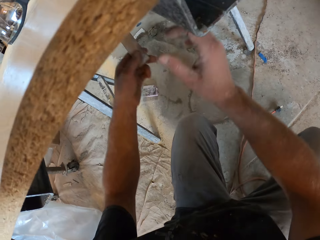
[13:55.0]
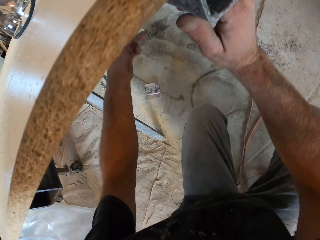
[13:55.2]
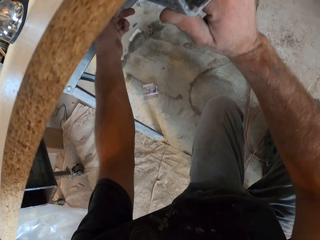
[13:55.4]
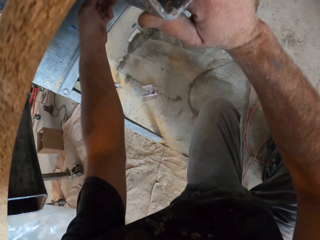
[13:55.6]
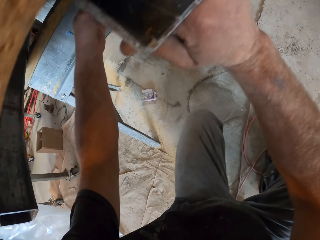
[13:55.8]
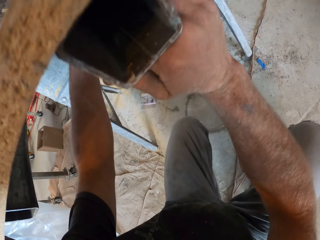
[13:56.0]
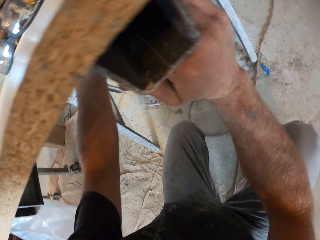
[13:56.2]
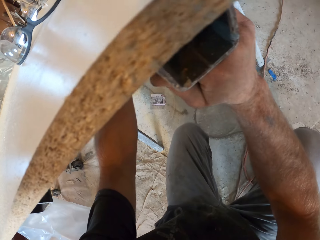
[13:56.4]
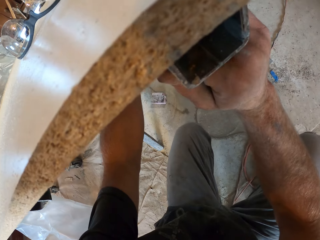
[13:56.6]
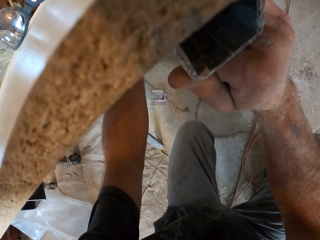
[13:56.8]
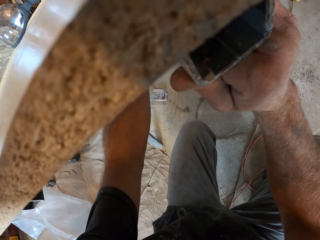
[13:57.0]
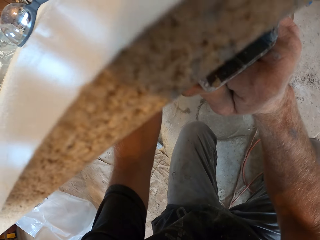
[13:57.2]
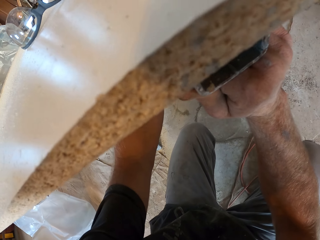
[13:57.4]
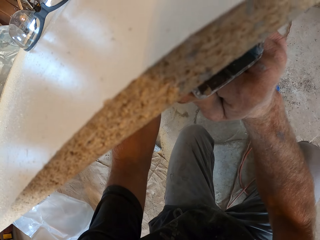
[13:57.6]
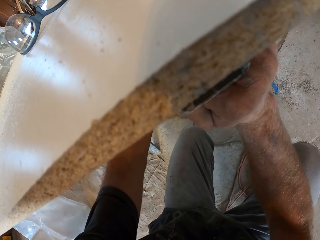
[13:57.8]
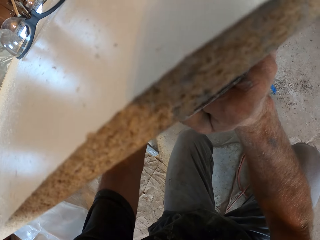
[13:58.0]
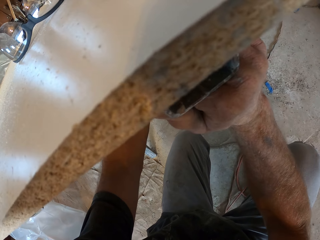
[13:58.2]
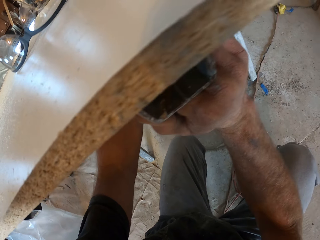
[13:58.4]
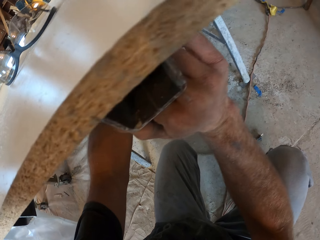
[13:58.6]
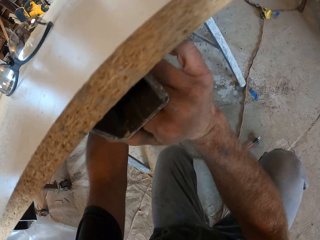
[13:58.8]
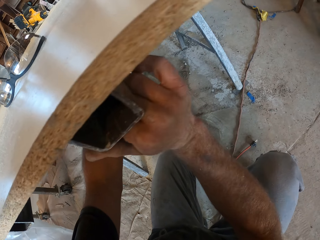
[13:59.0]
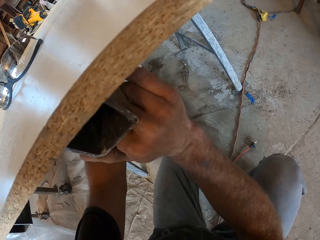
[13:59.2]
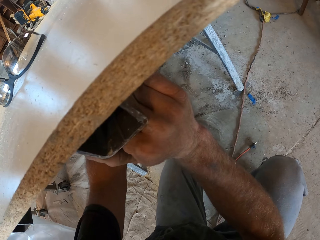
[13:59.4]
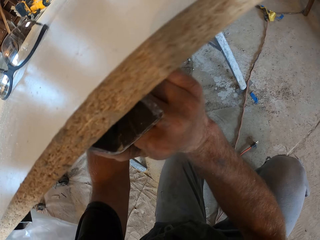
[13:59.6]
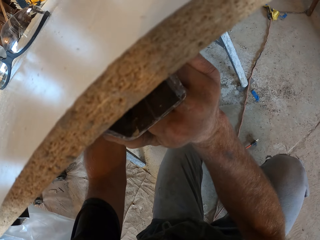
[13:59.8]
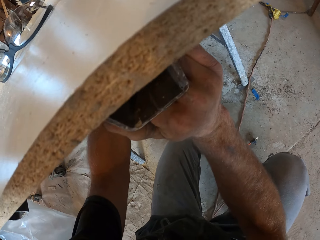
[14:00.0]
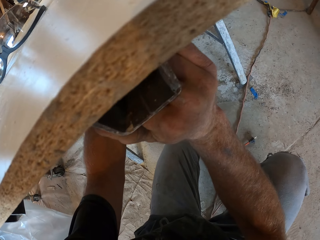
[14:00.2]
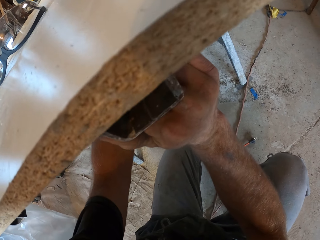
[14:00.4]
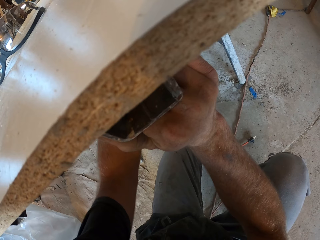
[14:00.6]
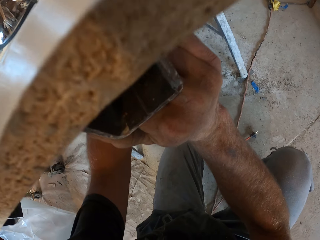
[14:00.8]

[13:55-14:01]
The camera wearer fixes the piece of wood in the board. They put the wood on the table.

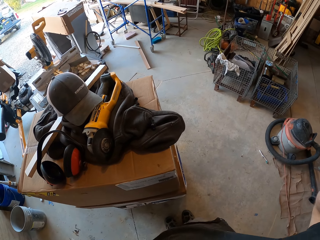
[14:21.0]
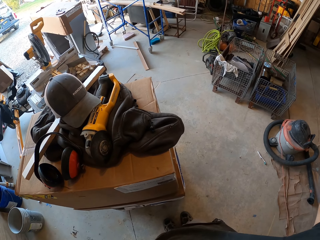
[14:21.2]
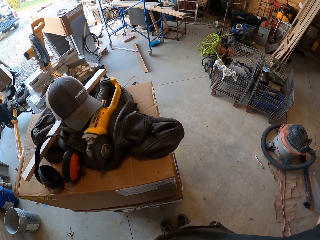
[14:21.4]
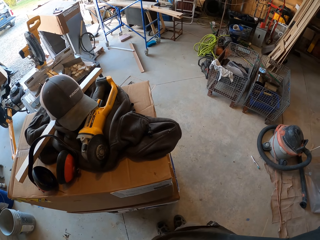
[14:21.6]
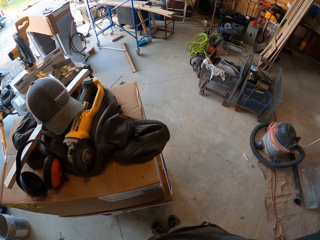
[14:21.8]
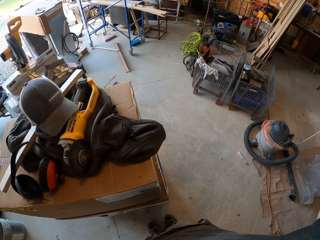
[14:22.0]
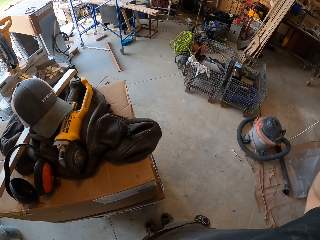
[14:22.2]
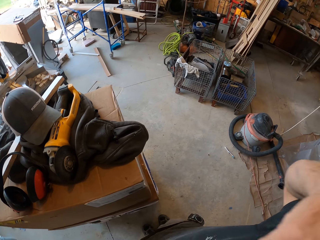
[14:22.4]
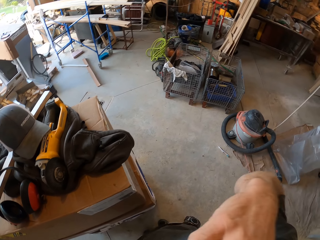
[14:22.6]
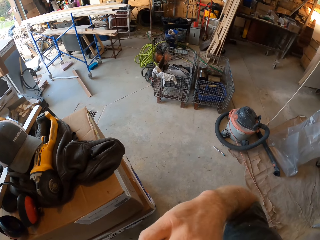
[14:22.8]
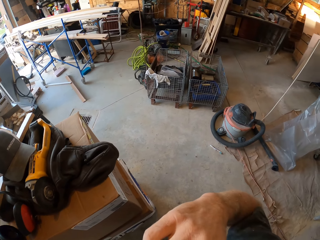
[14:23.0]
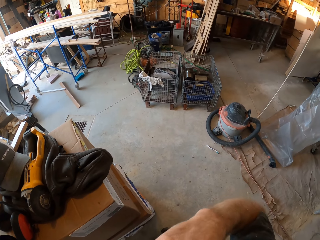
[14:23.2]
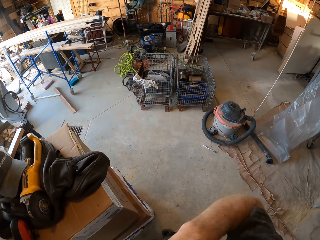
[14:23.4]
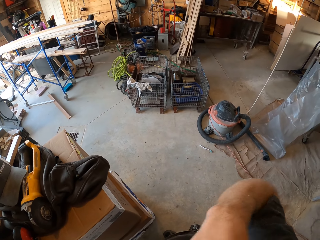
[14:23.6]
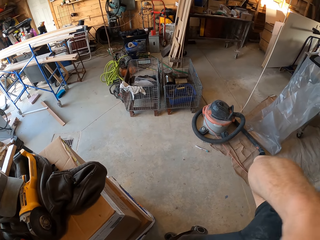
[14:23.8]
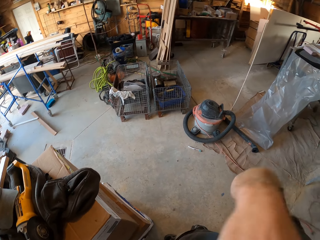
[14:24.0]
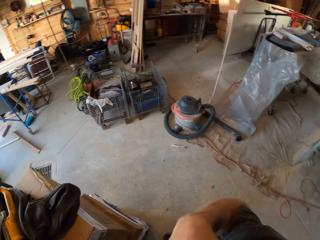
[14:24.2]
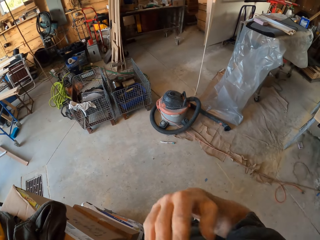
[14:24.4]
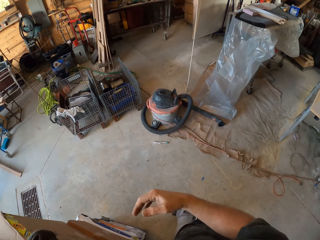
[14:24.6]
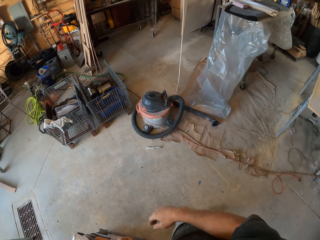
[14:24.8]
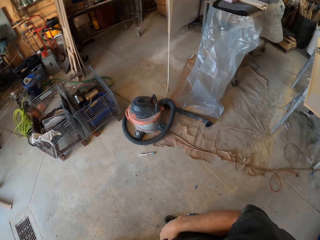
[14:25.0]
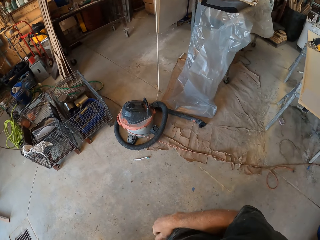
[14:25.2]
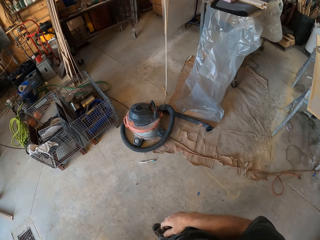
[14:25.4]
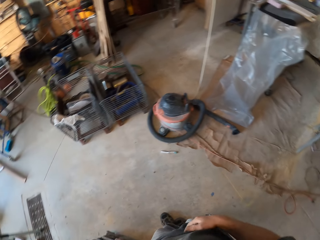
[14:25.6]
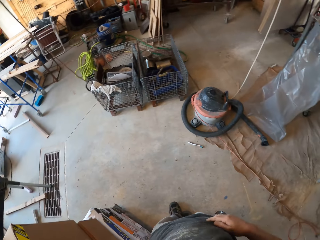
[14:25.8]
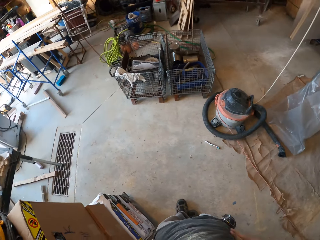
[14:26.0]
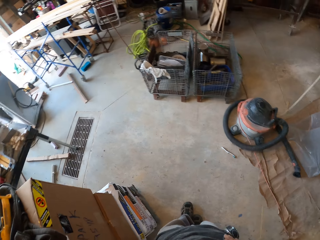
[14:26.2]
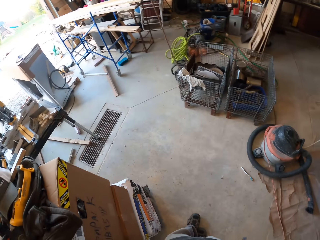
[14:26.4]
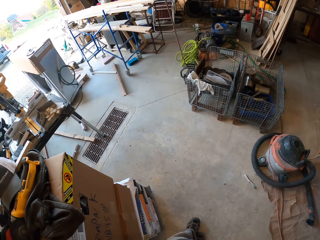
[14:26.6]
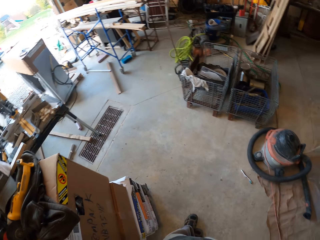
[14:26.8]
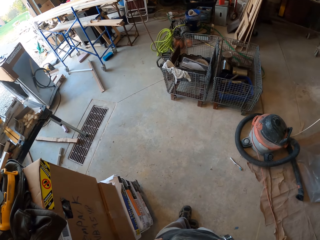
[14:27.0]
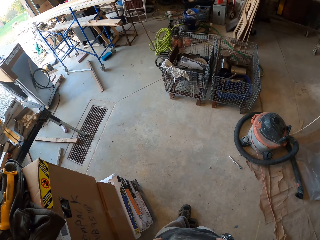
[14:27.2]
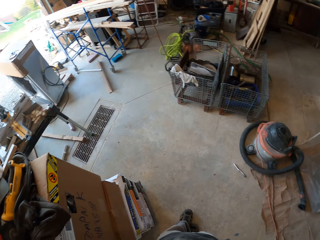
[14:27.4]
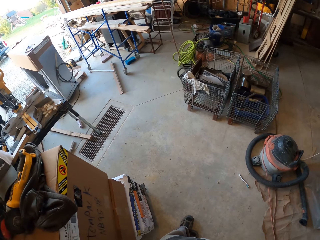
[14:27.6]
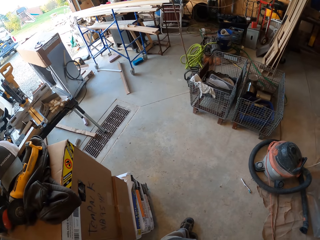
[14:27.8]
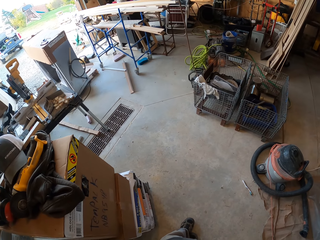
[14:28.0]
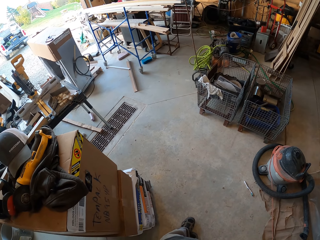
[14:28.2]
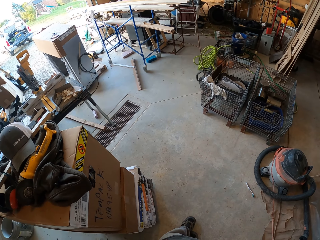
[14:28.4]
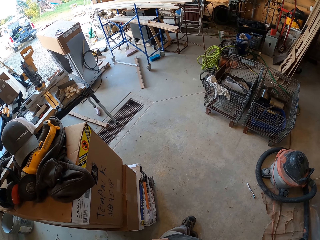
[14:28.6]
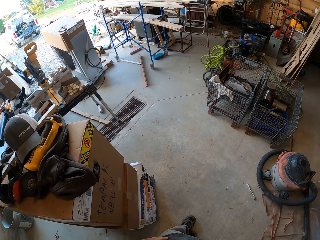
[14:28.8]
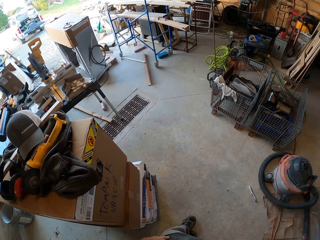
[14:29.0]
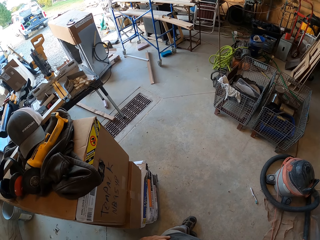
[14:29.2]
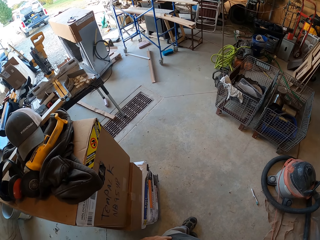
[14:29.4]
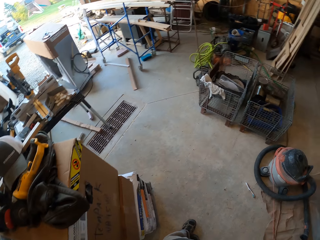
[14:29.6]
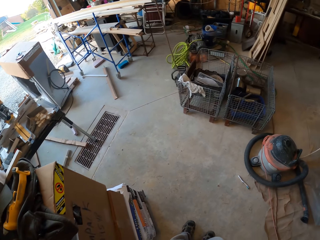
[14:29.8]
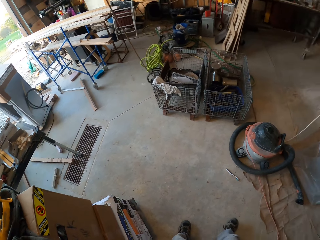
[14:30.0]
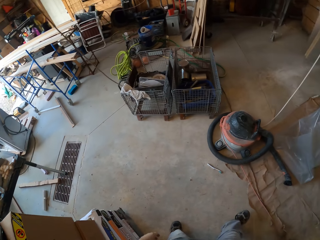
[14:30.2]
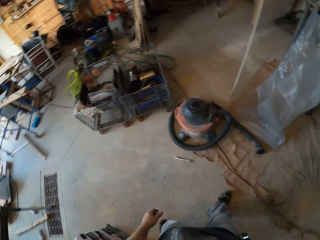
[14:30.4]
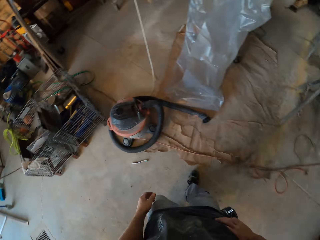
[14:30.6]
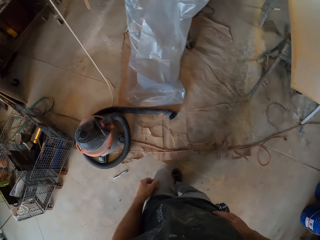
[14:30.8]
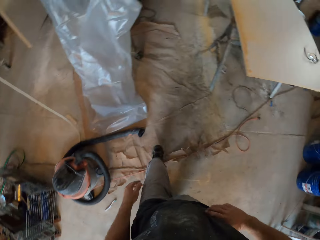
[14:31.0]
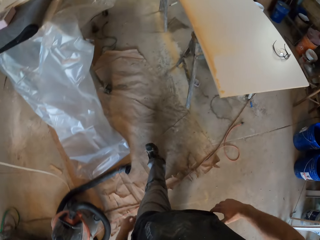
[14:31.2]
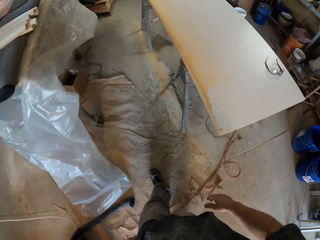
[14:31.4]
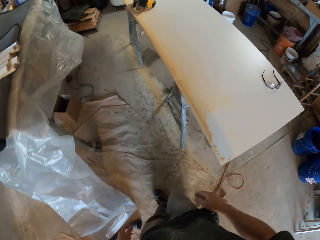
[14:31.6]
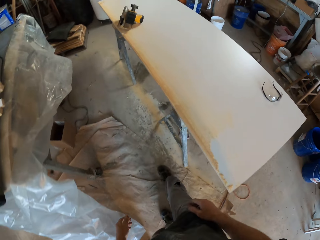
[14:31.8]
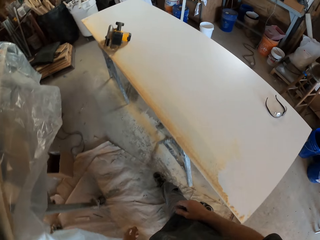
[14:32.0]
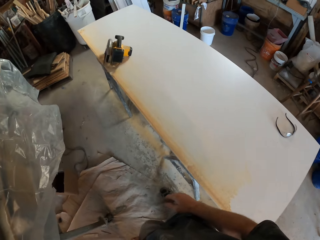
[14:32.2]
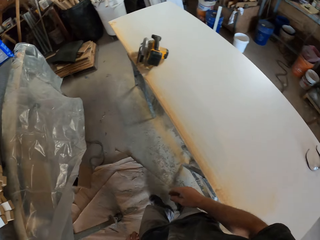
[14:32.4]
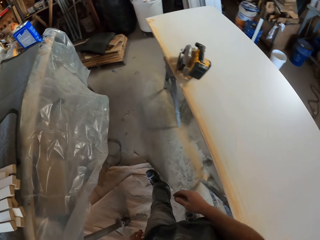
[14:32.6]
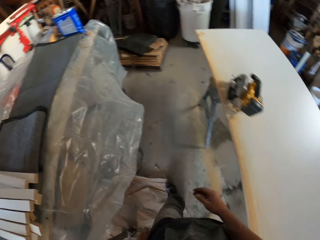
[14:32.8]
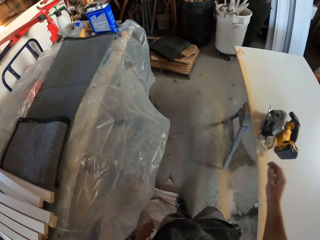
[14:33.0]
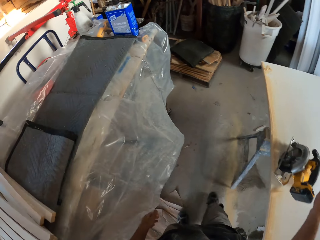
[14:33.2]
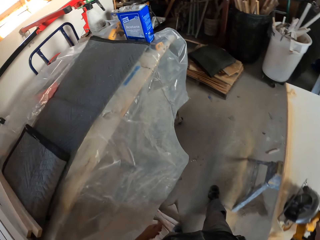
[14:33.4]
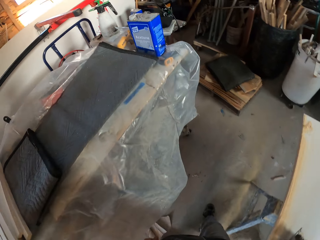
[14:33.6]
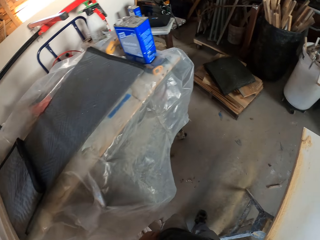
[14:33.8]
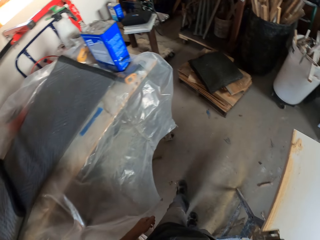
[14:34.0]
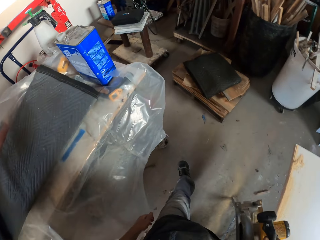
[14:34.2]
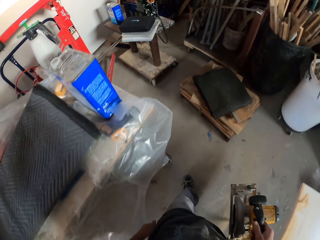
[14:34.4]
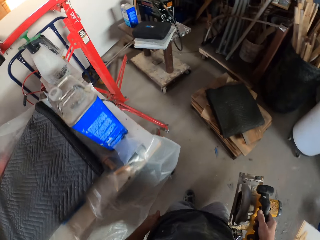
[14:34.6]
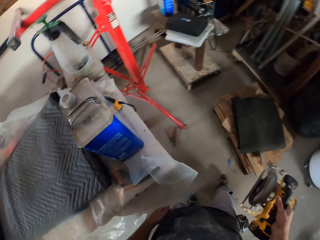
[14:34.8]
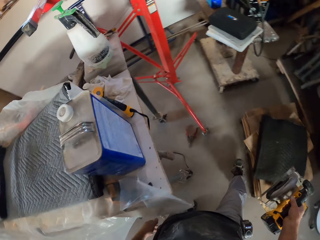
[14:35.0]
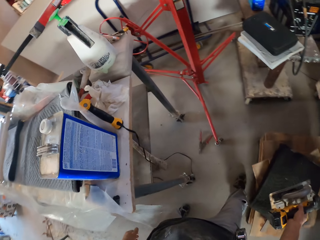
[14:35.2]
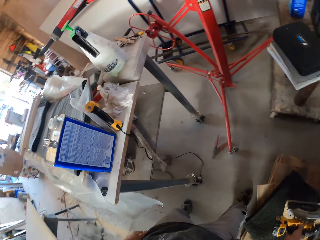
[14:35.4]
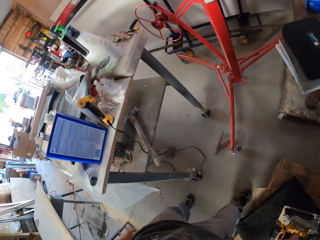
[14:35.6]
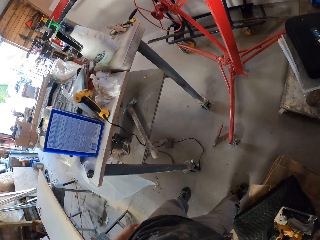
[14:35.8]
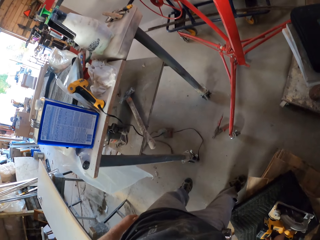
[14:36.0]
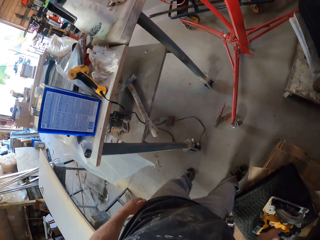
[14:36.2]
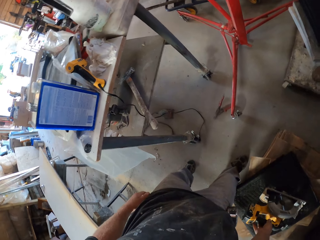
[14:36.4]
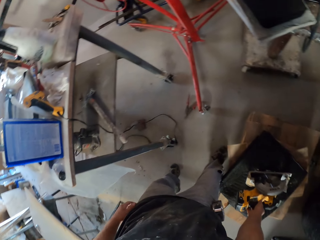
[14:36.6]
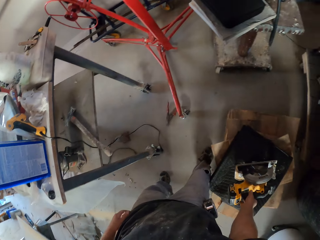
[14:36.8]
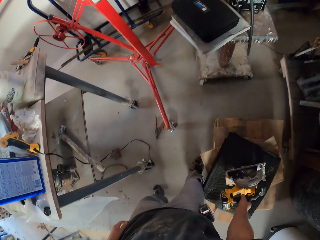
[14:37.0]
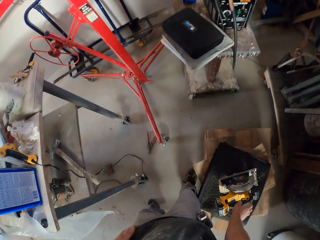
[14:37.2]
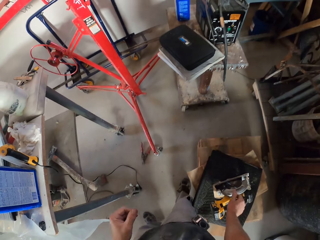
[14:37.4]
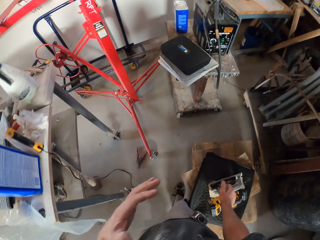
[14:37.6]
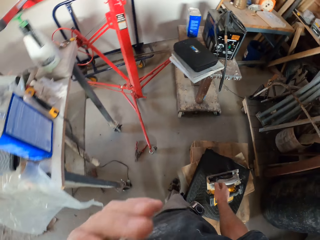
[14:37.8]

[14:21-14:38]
The camera wearer adjusts the camera. They move in the room. They look around. They pick up a DeWalt wood cutter. They drop the DeWalt wood cutter.
